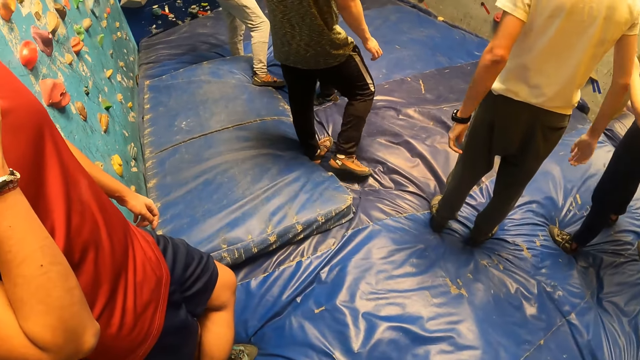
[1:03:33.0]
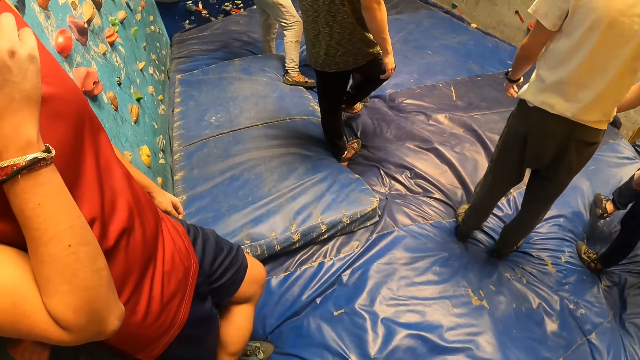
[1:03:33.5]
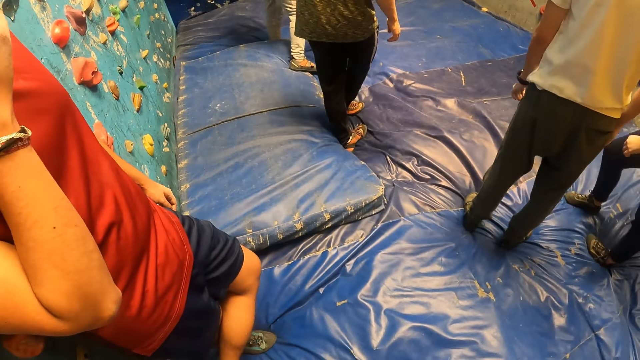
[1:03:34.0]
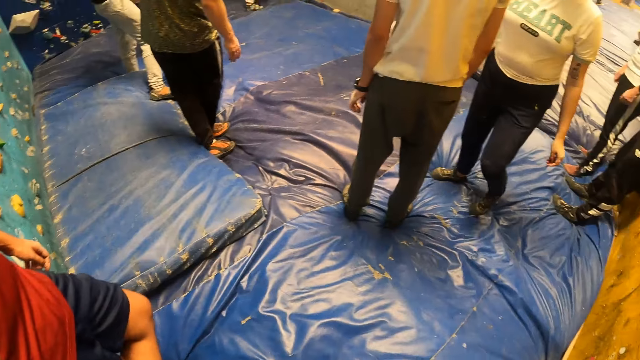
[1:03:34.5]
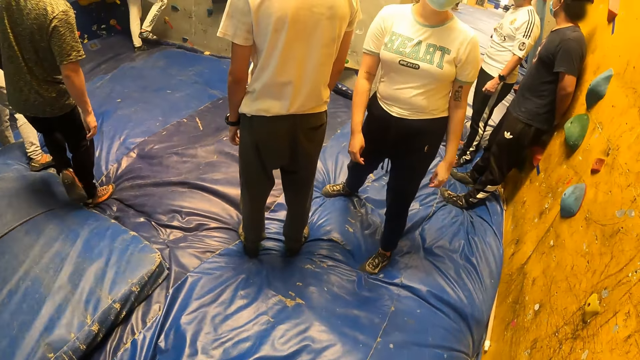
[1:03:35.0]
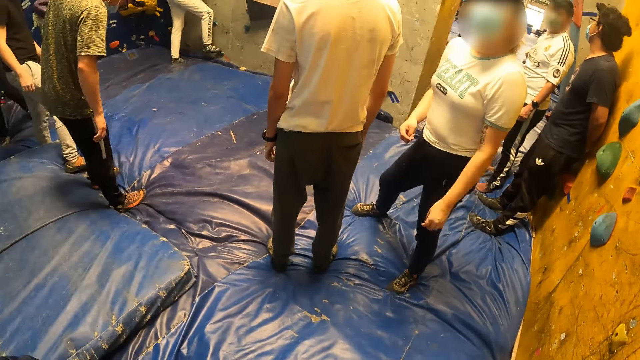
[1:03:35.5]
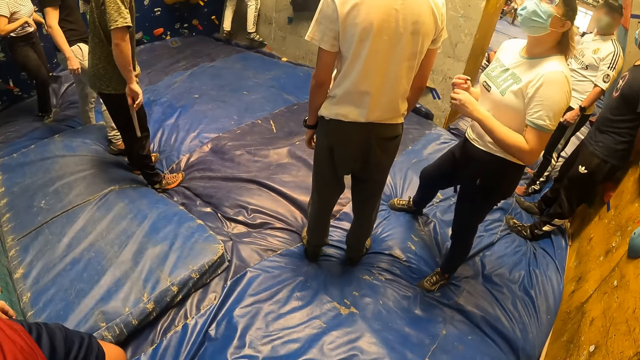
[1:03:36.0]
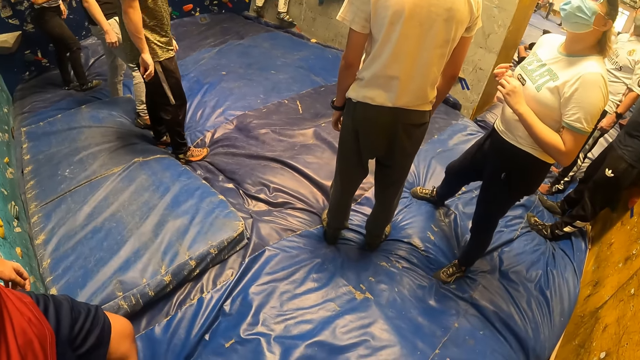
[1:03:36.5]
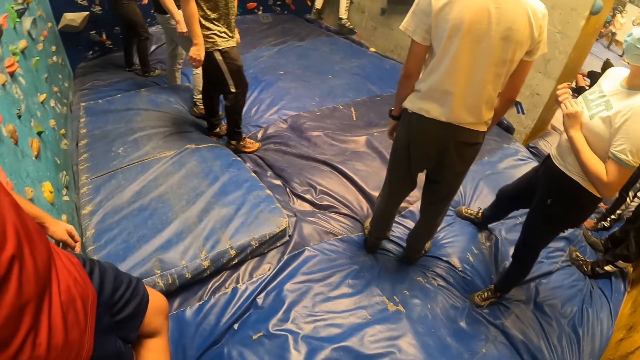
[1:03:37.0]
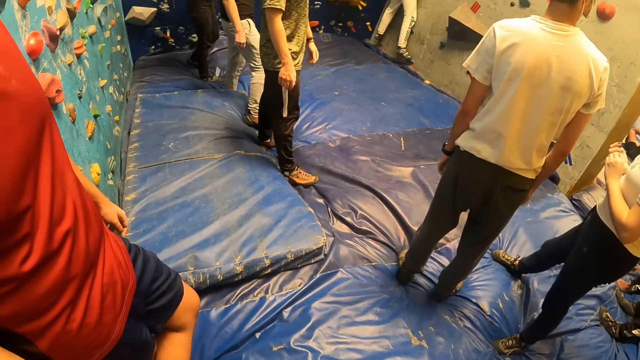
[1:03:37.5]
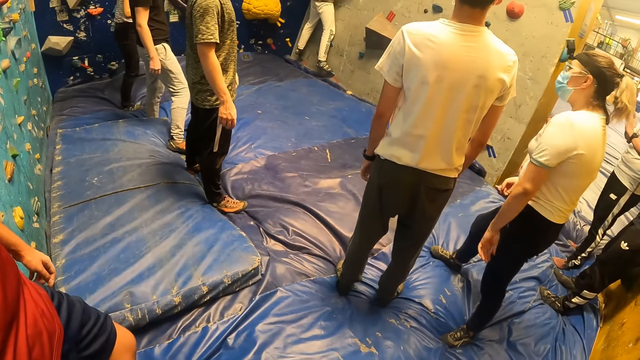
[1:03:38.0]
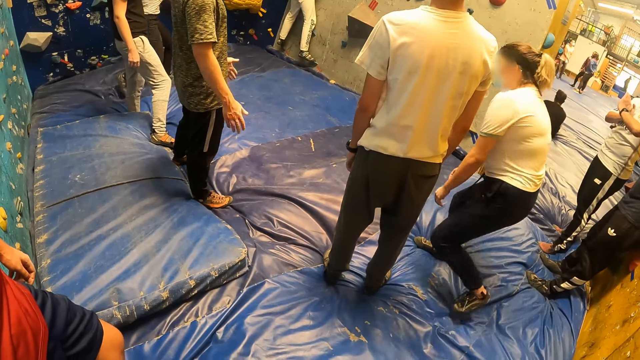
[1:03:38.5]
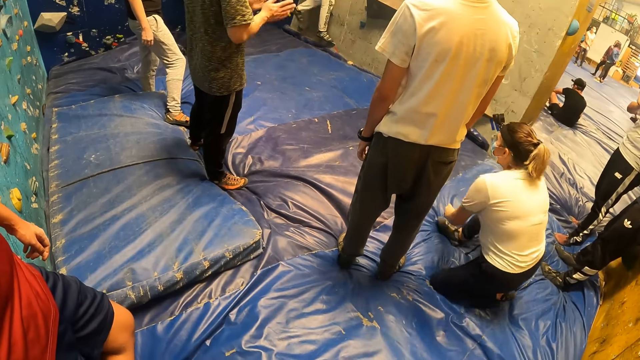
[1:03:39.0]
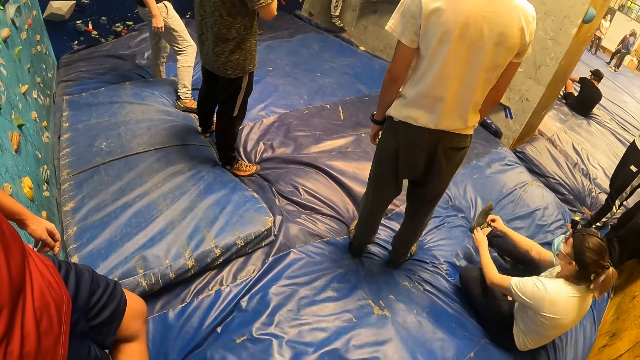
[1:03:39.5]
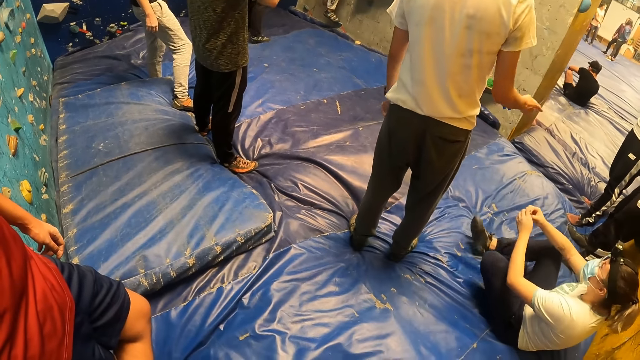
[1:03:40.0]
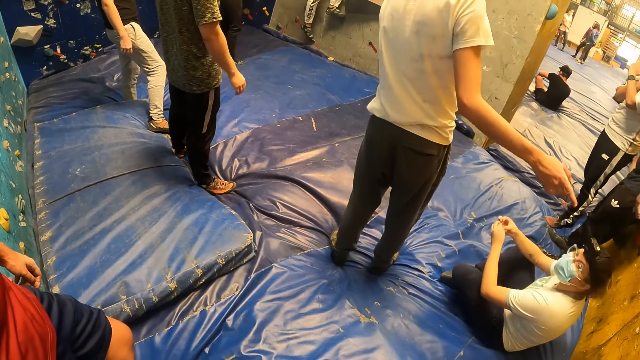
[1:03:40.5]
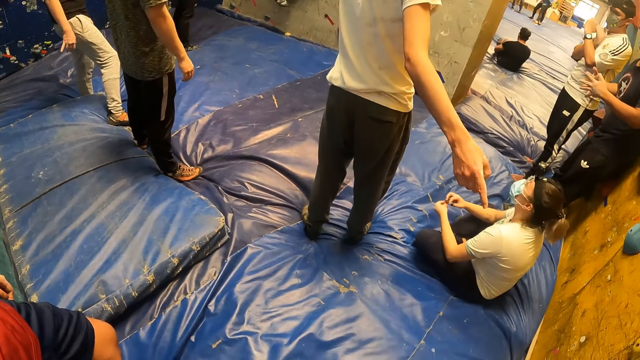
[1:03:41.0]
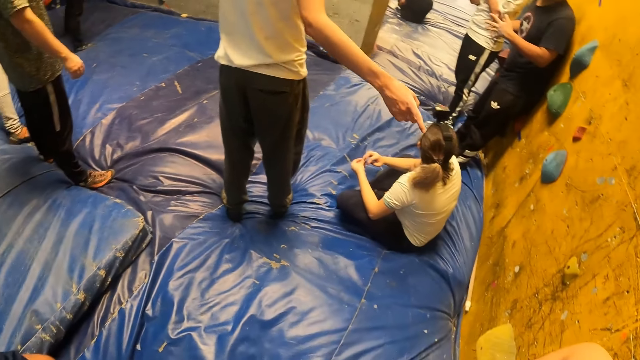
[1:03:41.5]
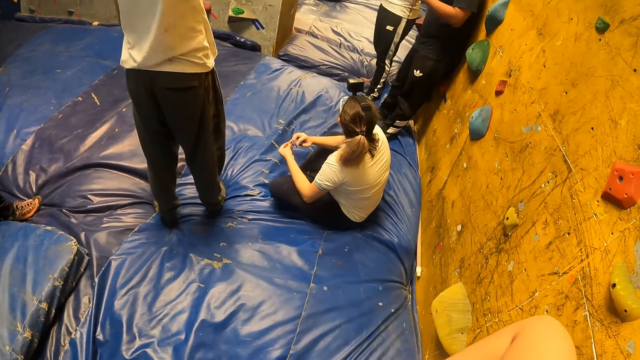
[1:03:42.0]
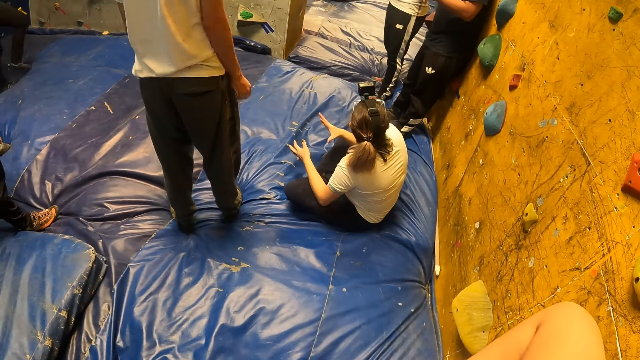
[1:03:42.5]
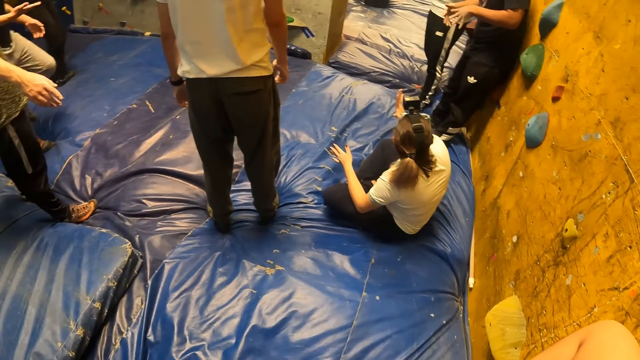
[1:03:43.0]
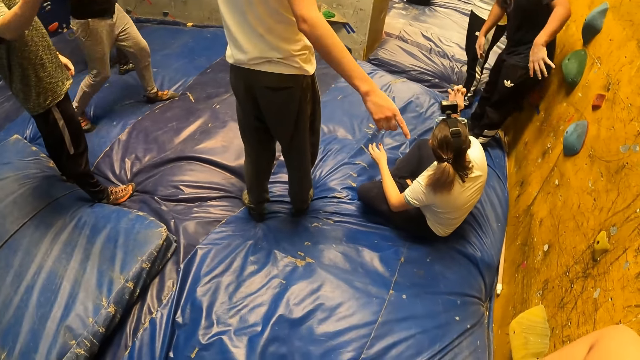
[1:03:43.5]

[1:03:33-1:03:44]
The camera wearer looks around. A man climbs up the wall. A woman sits on the ground.

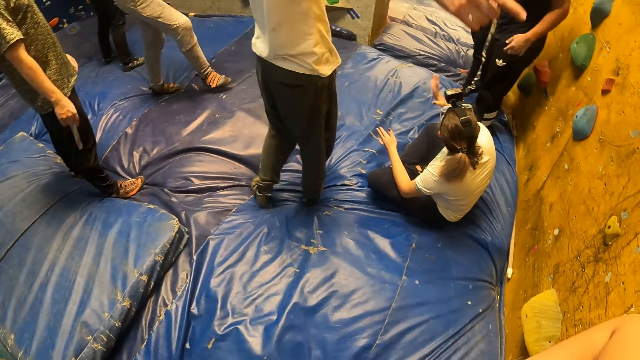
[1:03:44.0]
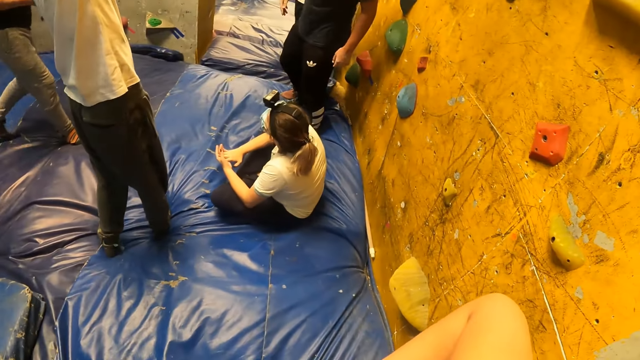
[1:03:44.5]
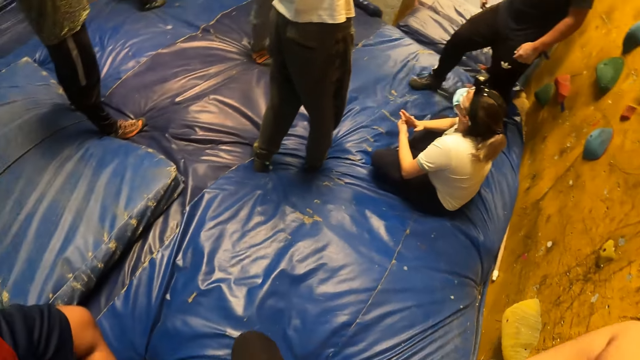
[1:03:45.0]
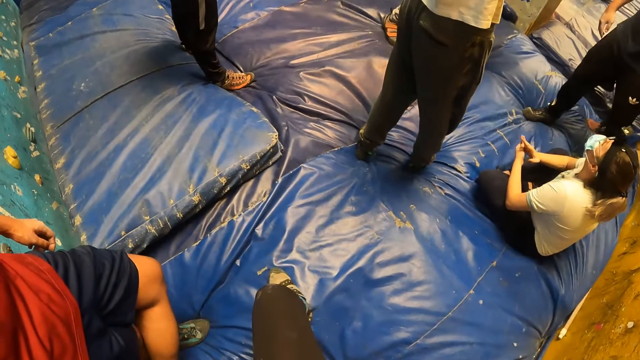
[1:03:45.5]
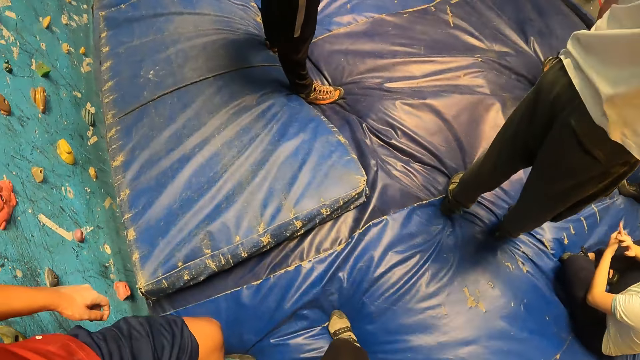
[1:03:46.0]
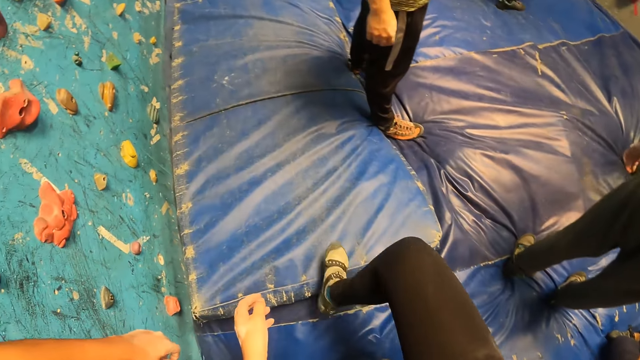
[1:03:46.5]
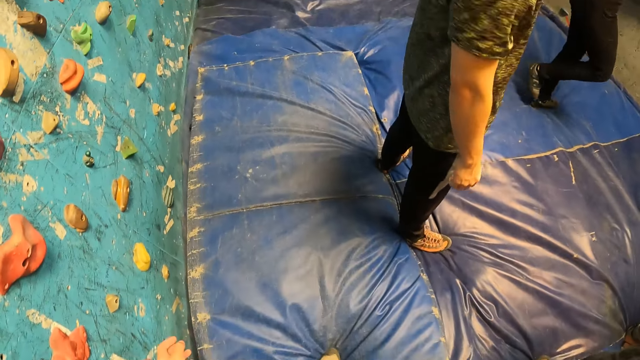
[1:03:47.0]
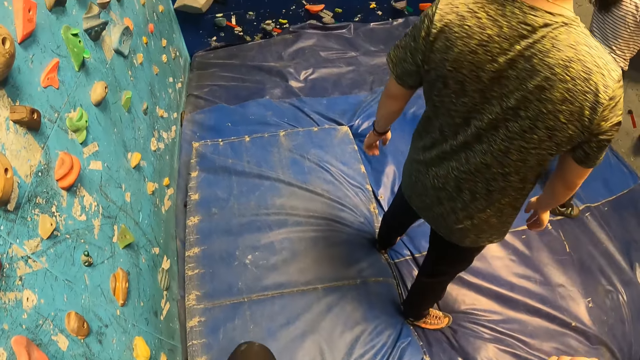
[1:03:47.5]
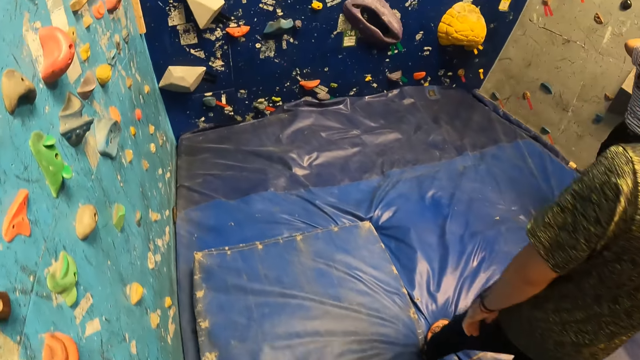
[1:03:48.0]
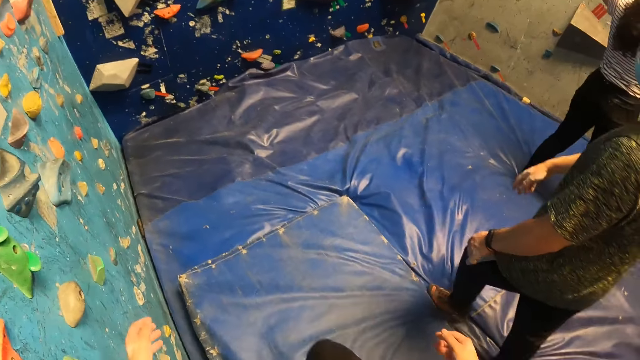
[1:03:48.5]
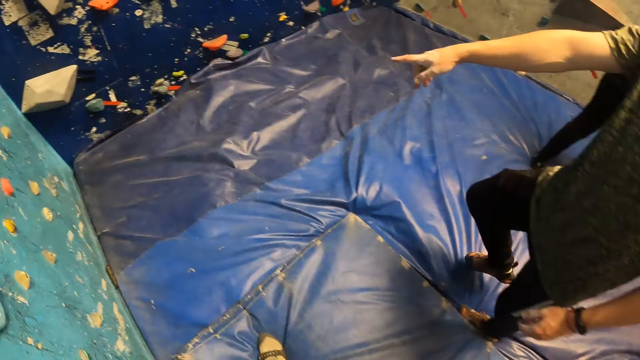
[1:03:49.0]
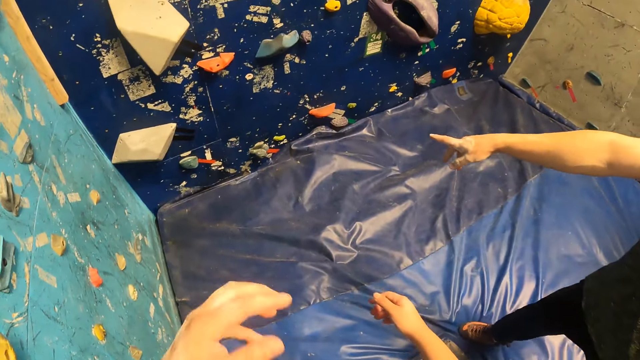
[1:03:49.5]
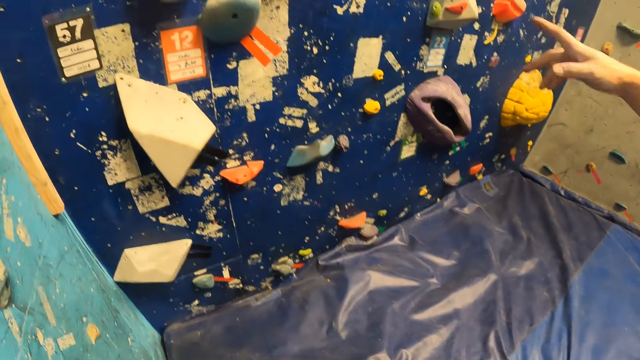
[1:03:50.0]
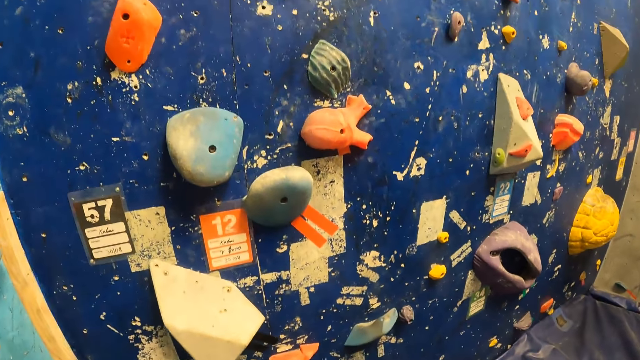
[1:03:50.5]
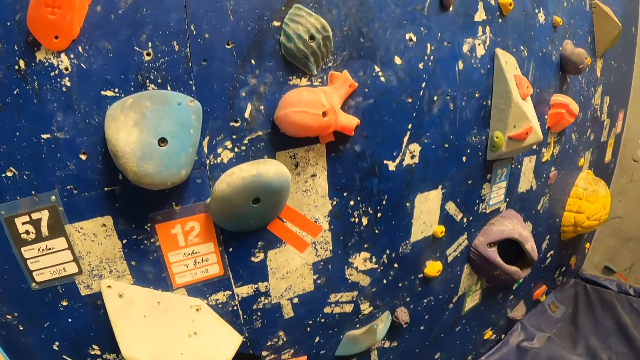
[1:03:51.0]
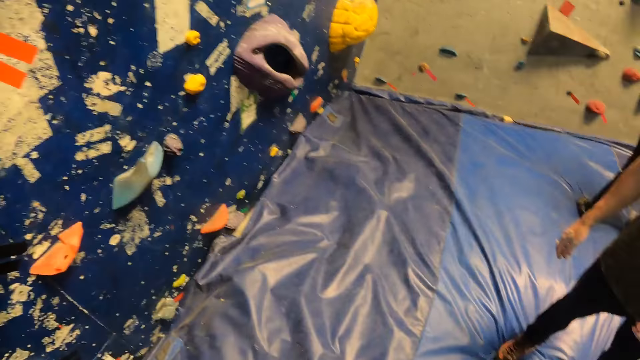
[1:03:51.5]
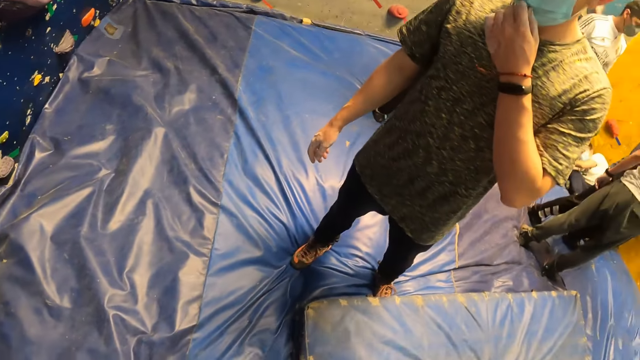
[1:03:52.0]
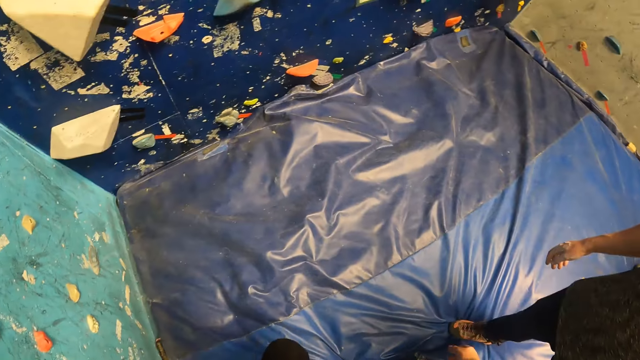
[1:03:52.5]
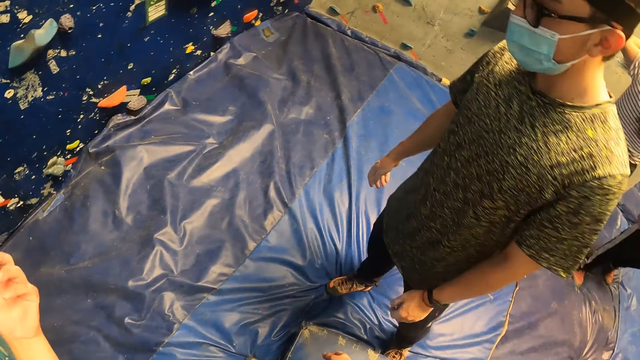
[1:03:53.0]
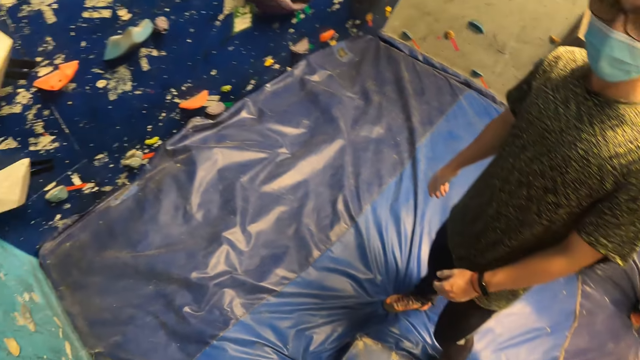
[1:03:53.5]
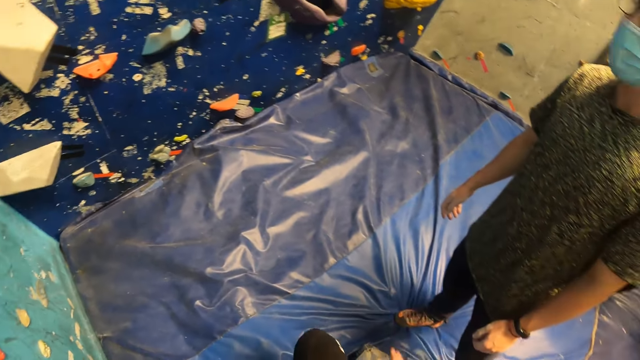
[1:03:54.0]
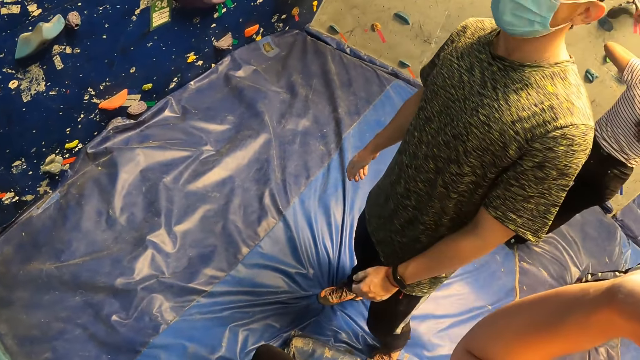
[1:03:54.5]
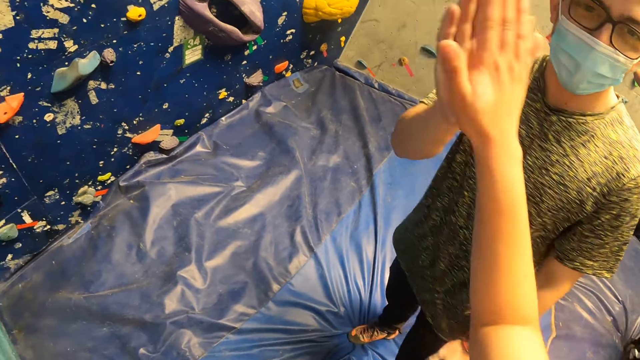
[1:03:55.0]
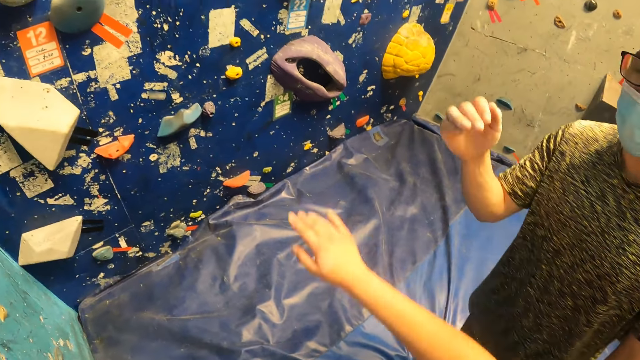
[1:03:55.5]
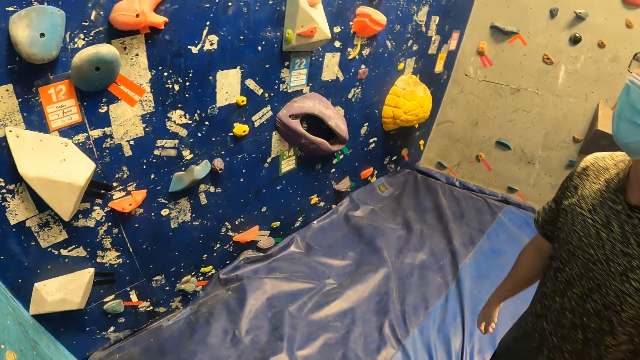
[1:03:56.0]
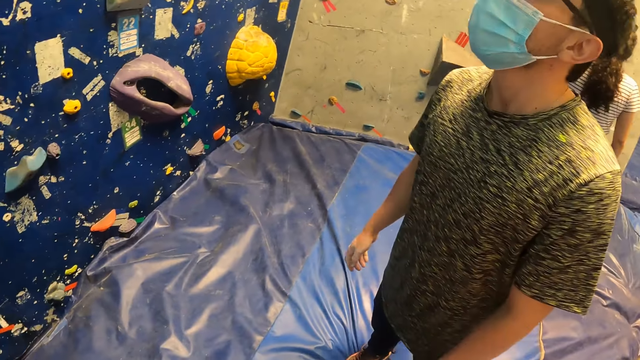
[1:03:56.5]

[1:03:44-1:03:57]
The camera wearer walks toward a wall. A man interacts with the camera wearer. The man touches the nose mask on his face with his left hand. The camera wearer high fives the man's right hand with her right hand.
